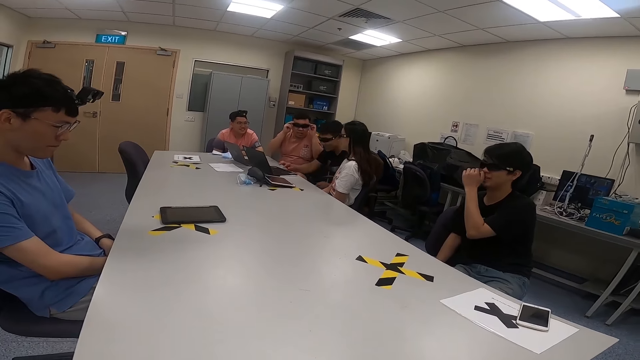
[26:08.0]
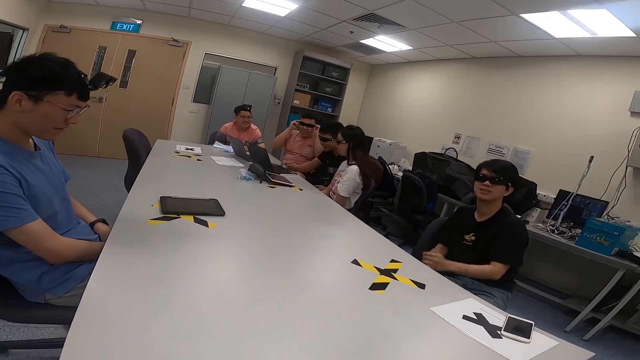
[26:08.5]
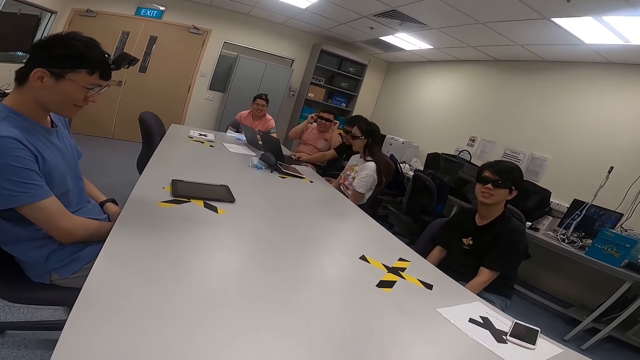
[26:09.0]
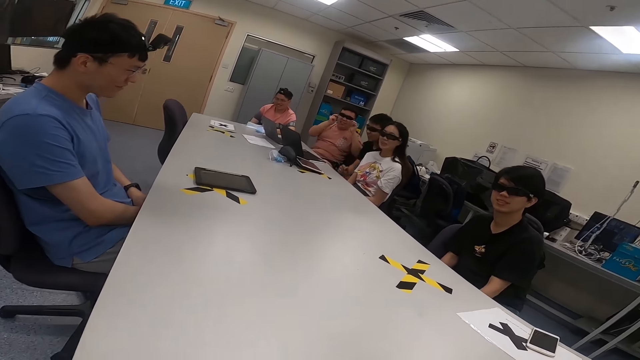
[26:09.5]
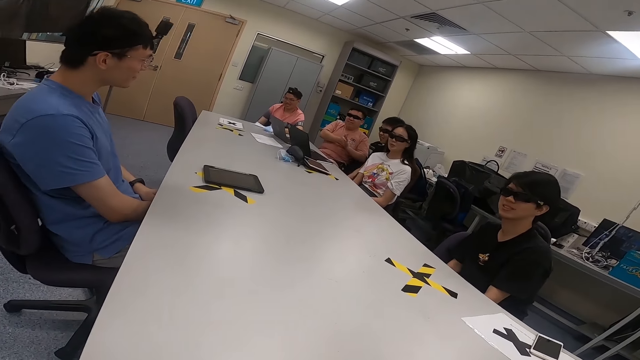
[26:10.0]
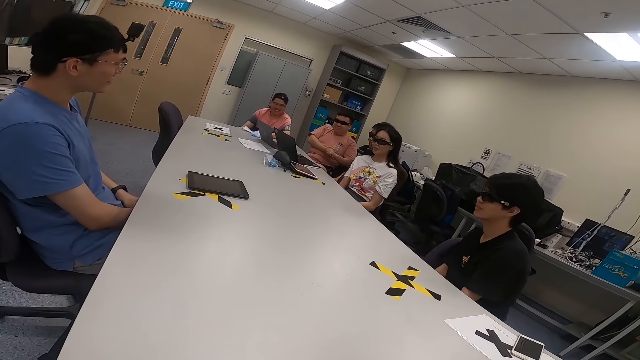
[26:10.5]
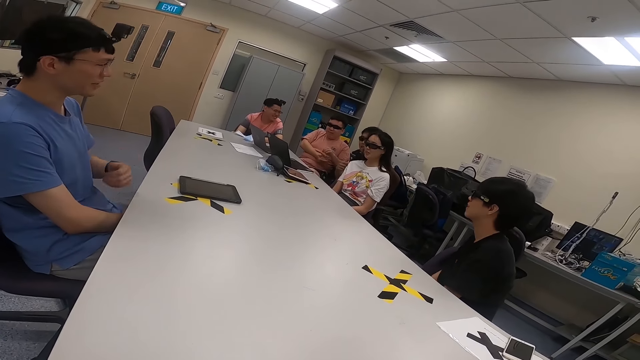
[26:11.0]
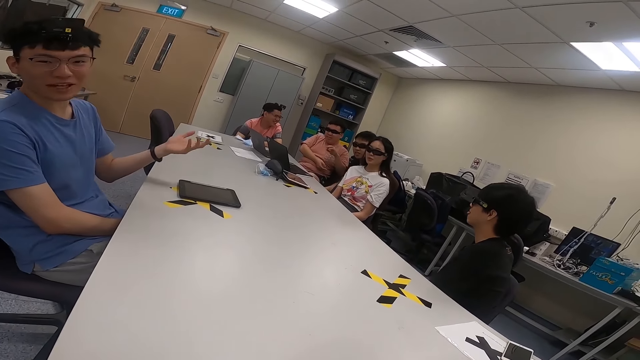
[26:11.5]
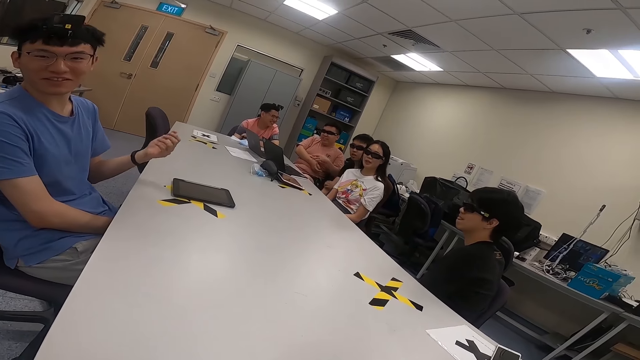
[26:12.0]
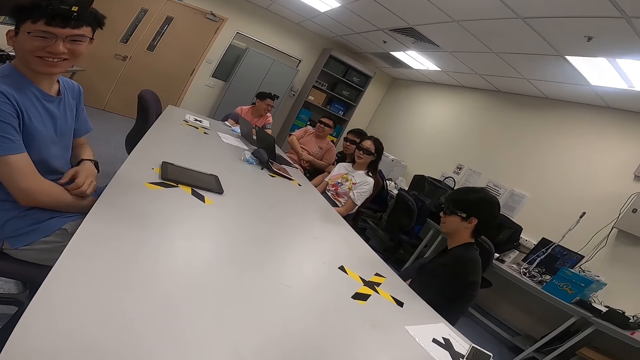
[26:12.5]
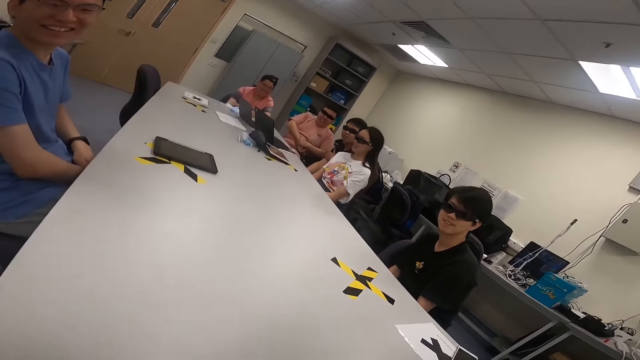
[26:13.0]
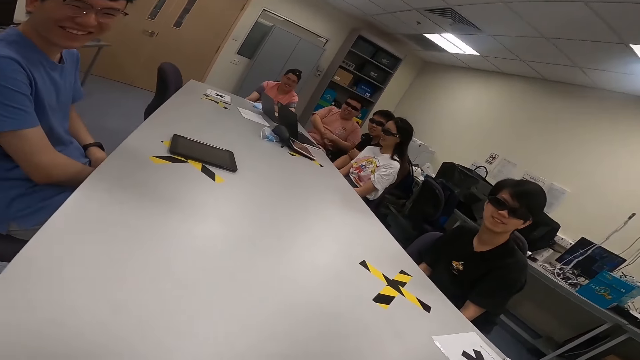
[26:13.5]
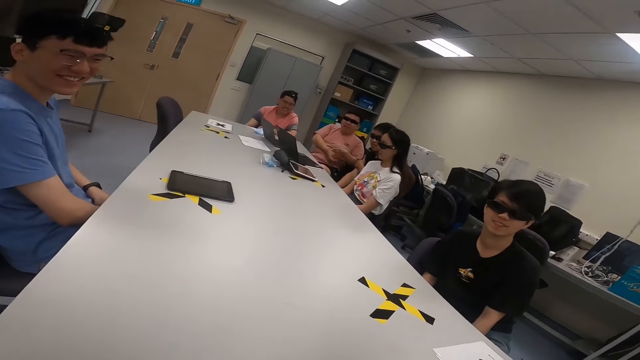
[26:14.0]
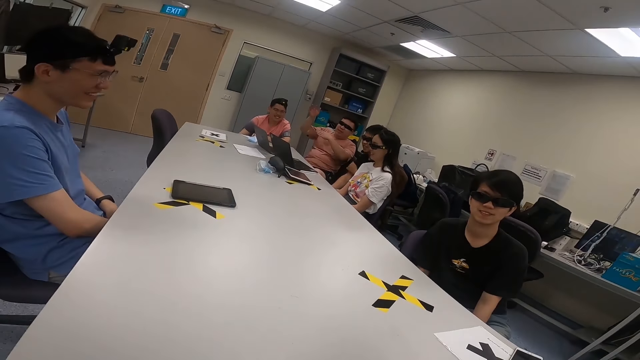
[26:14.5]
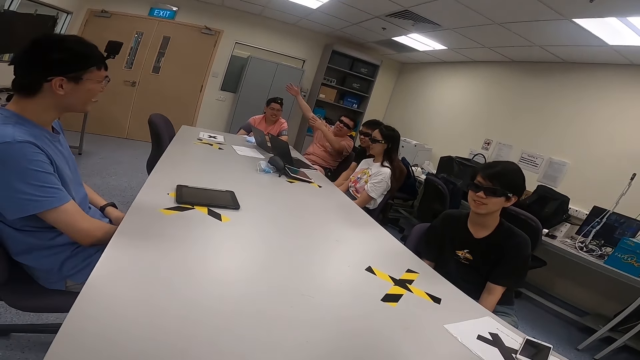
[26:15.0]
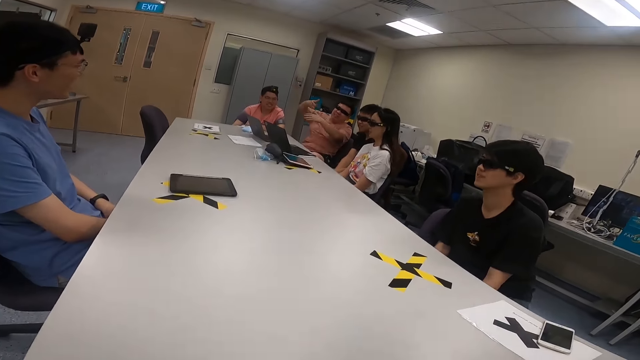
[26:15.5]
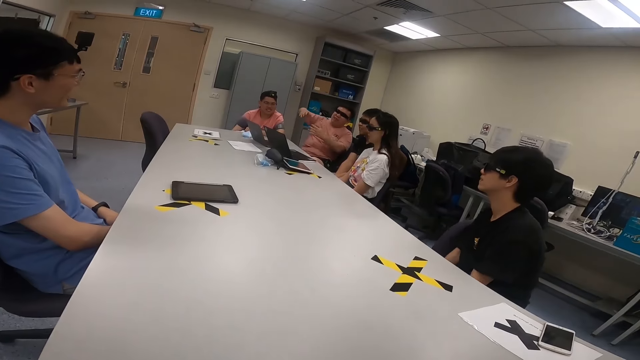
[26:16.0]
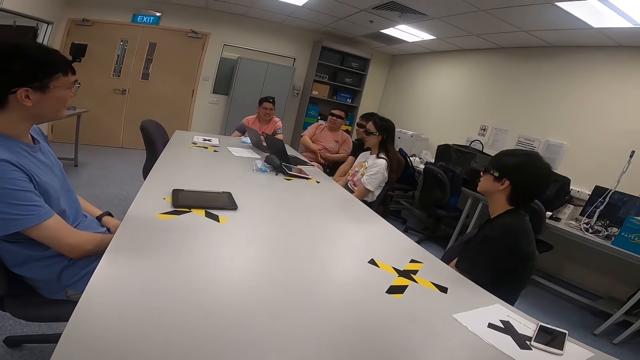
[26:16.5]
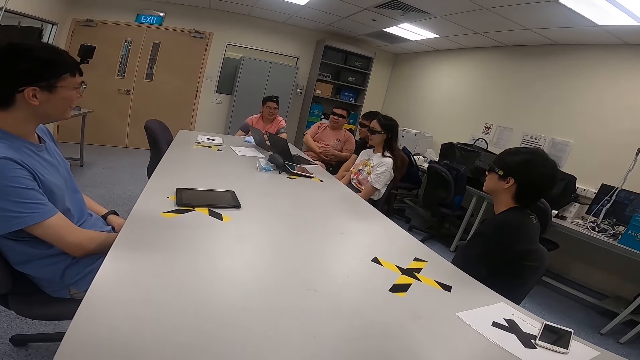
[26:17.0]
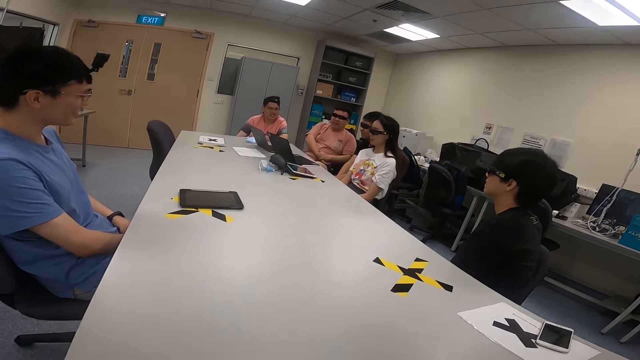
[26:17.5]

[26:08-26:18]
A man touches his sunglasses. Another man uses a laptop. Another man moves his hand. The first man moves his hands. A man lifts his hands.

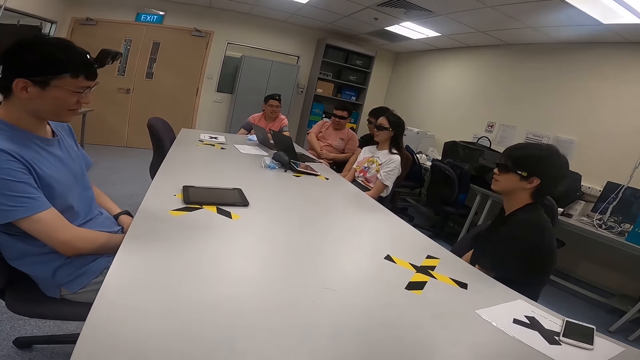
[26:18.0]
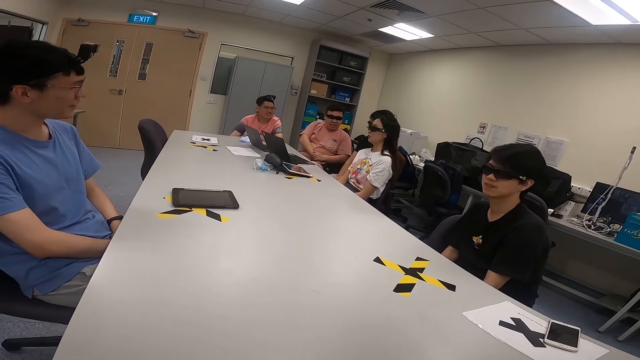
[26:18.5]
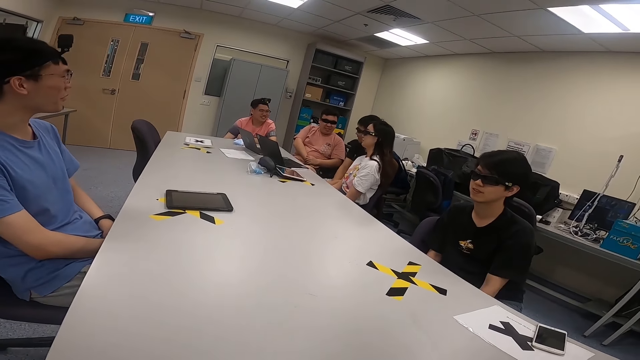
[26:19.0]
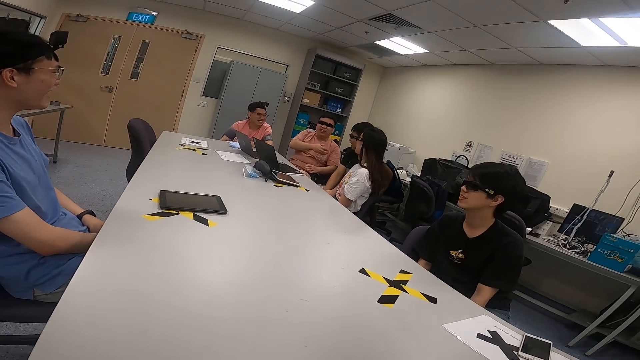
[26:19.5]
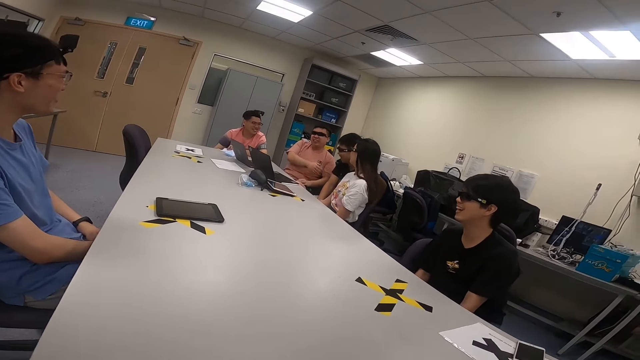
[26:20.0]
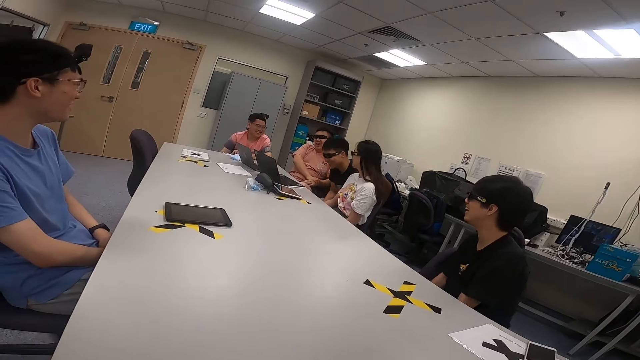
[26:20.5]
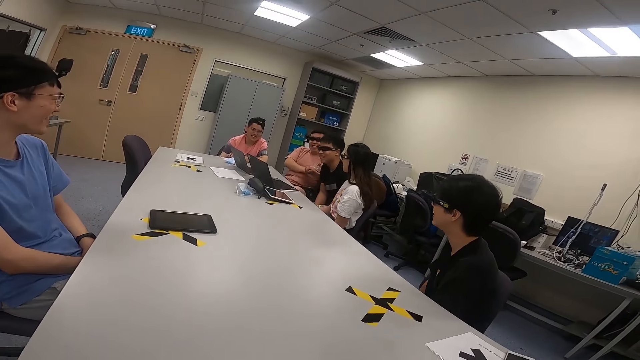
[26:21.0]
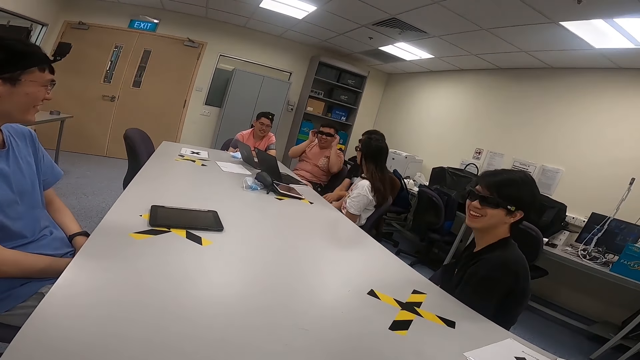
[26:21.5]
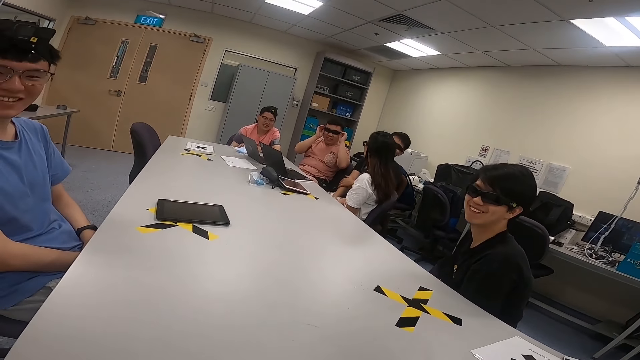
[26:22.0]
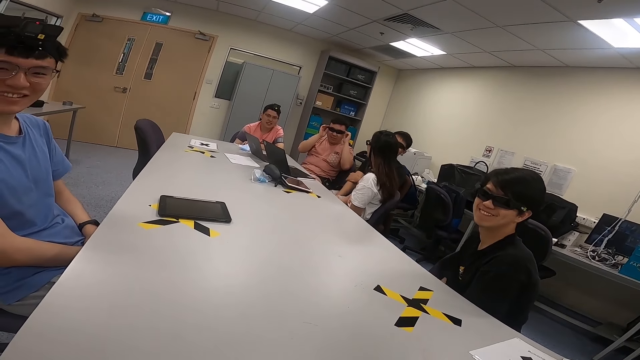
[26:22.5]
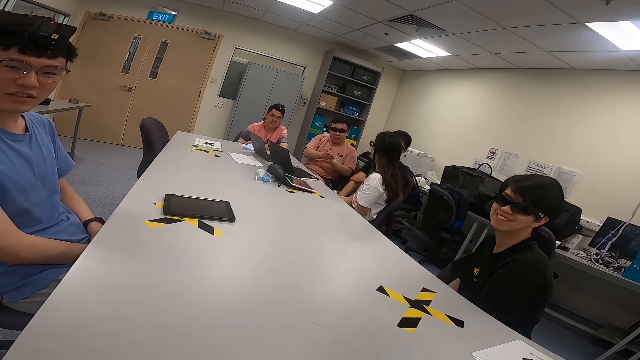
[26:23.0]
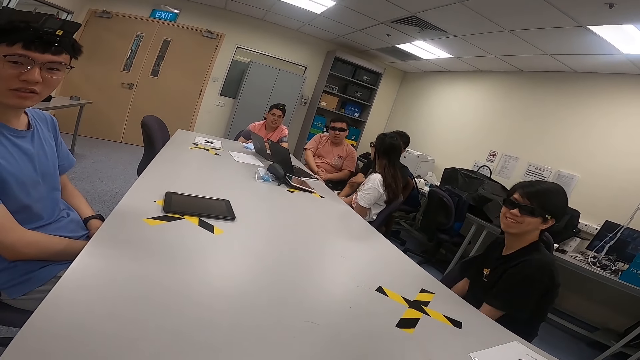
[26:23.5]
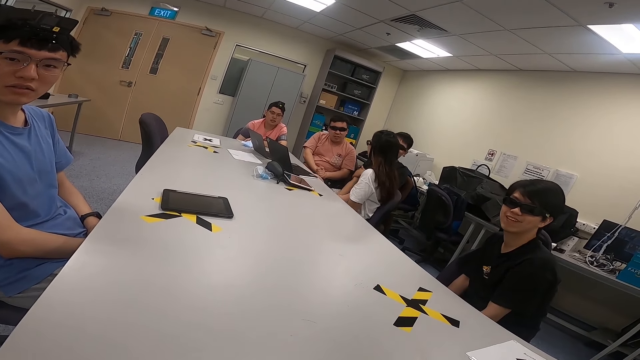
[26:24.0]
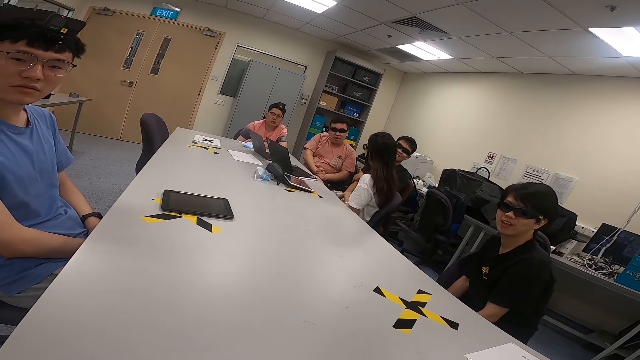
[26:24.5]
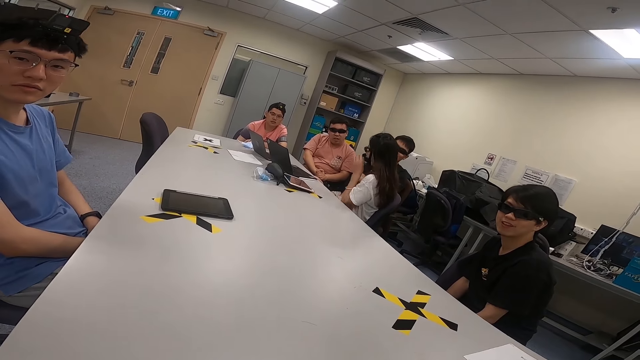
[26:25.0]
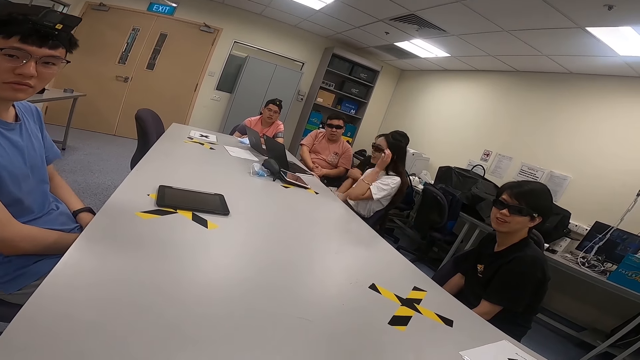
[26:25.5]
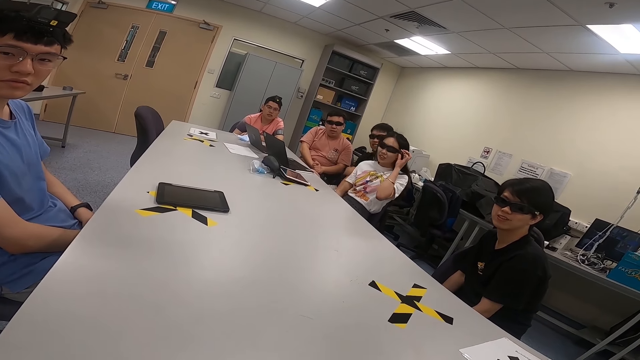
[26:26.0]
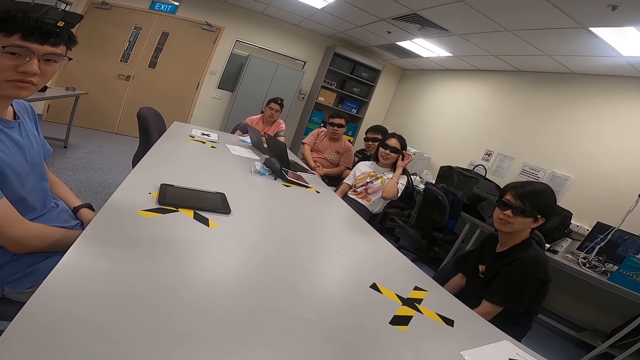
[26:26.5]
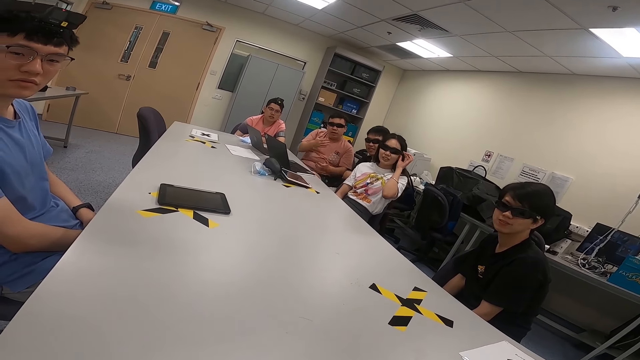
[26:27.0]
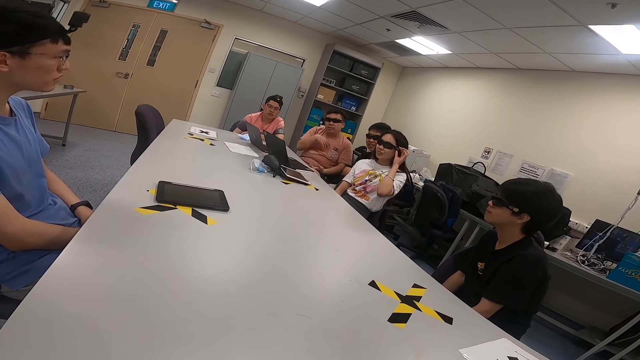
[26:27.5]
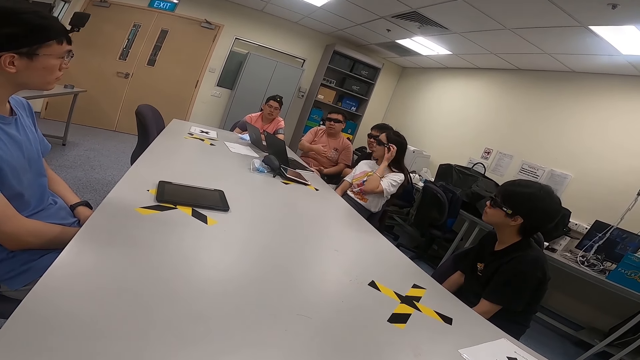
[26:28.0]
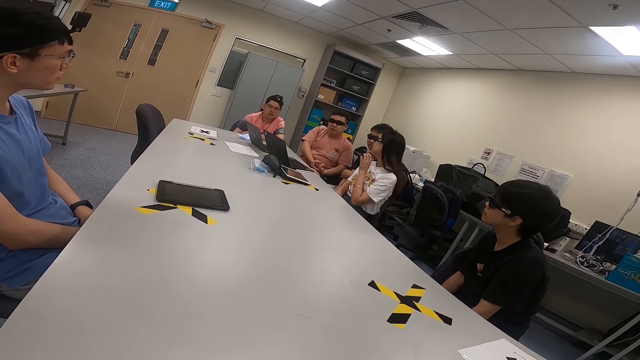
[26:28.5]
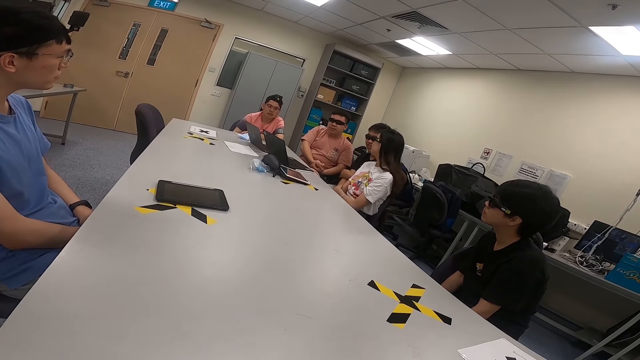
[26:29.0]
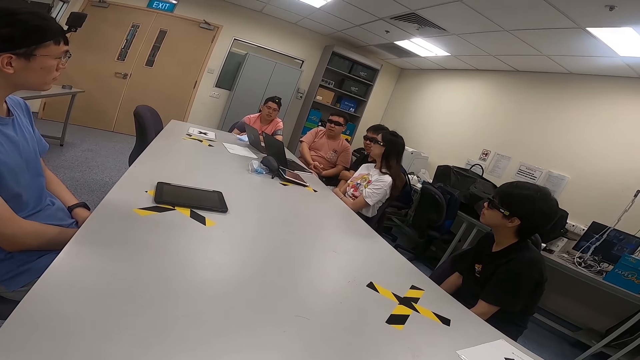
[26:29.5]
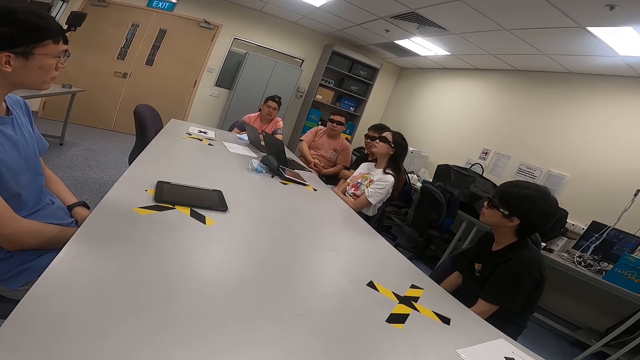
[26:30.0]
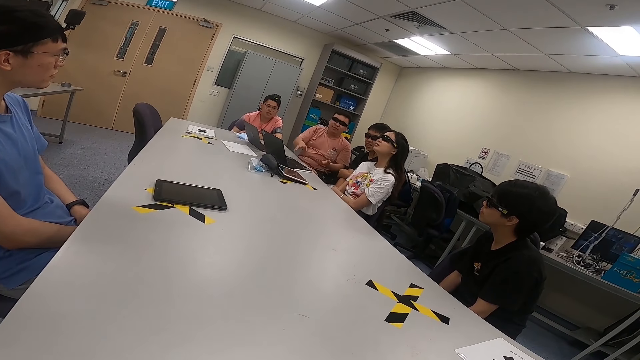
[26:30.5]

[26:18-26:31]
A man nods his head. Another man holds his glasses. A lady touches her sunglasses. The lady holds her glasses. The other man moves his hands.
